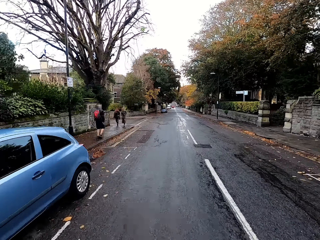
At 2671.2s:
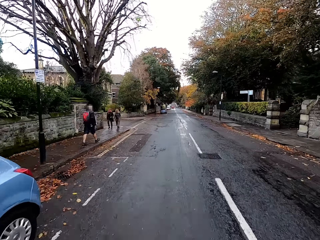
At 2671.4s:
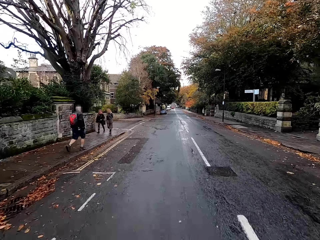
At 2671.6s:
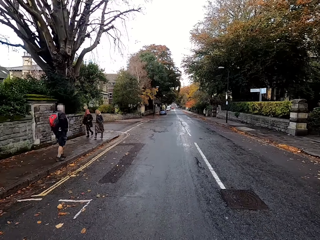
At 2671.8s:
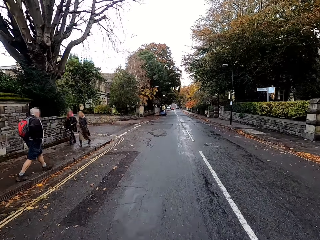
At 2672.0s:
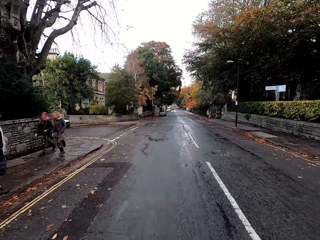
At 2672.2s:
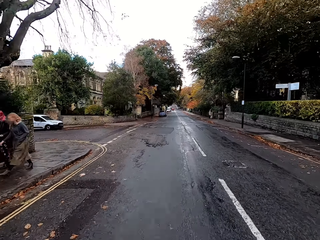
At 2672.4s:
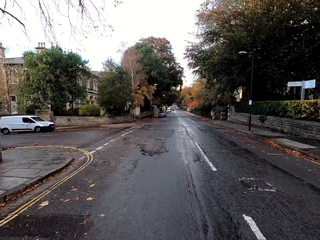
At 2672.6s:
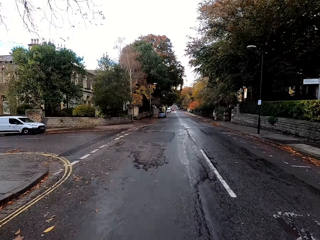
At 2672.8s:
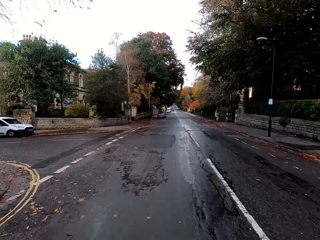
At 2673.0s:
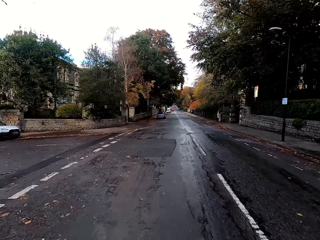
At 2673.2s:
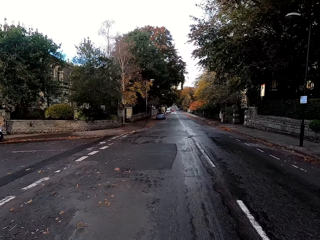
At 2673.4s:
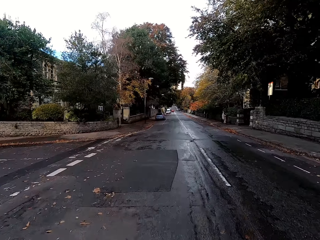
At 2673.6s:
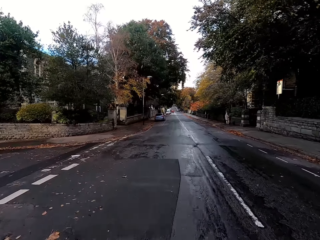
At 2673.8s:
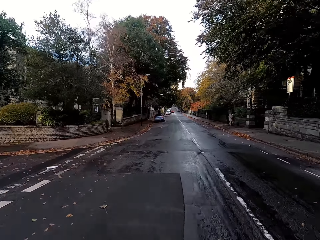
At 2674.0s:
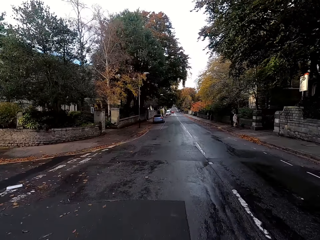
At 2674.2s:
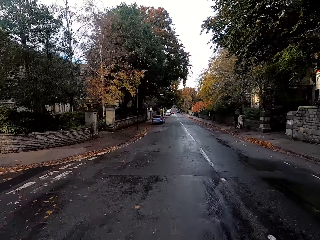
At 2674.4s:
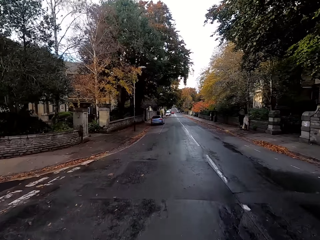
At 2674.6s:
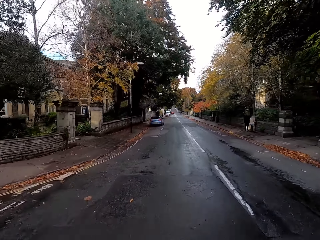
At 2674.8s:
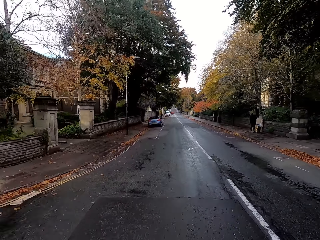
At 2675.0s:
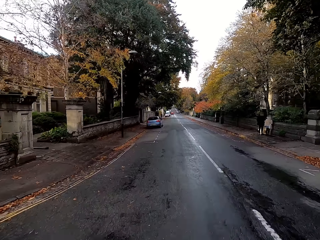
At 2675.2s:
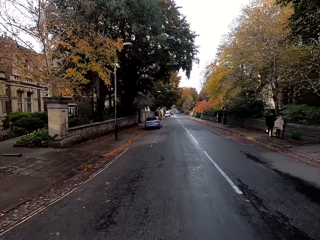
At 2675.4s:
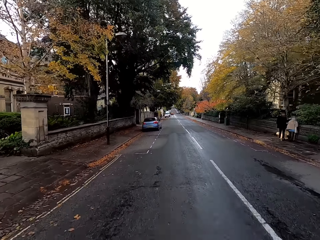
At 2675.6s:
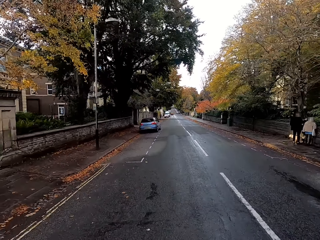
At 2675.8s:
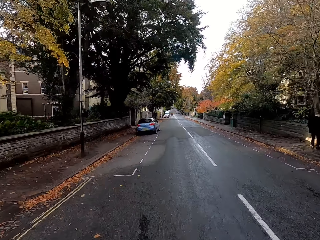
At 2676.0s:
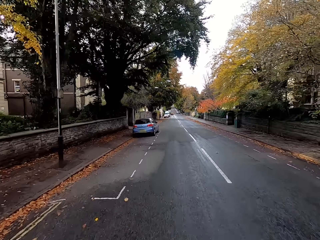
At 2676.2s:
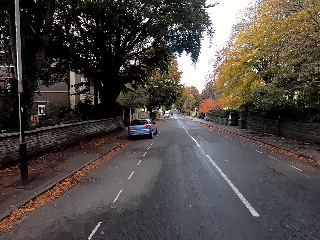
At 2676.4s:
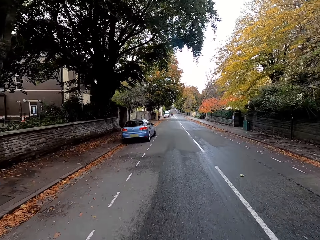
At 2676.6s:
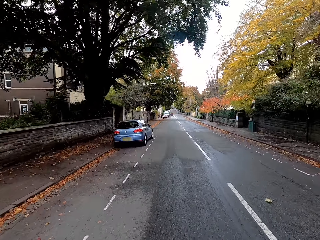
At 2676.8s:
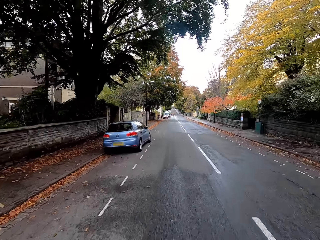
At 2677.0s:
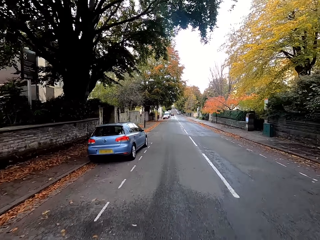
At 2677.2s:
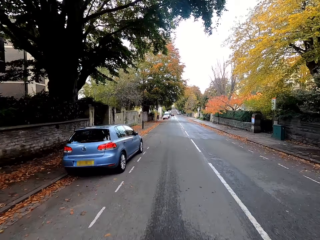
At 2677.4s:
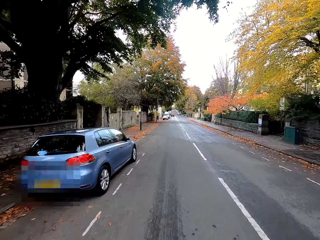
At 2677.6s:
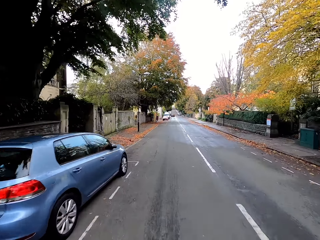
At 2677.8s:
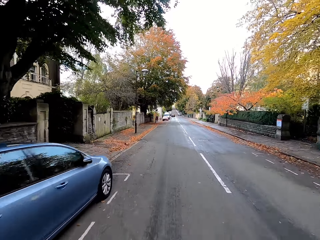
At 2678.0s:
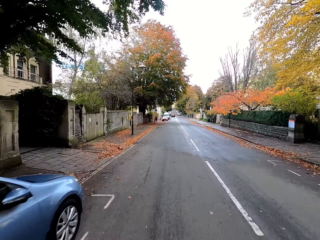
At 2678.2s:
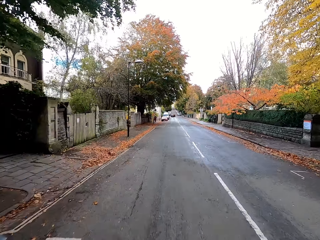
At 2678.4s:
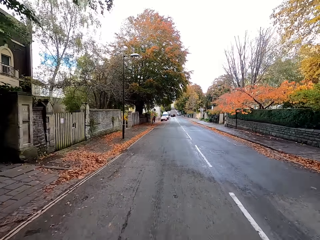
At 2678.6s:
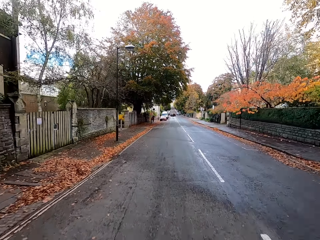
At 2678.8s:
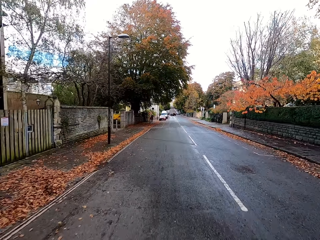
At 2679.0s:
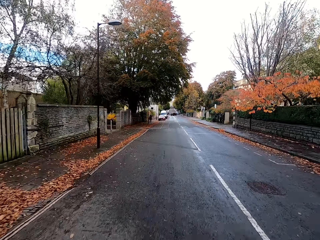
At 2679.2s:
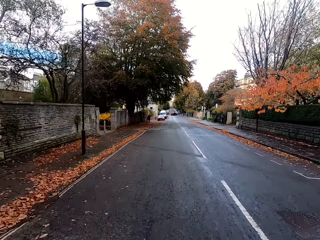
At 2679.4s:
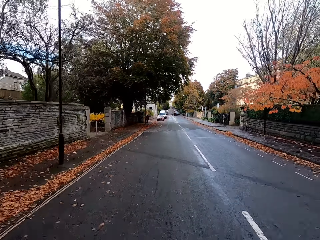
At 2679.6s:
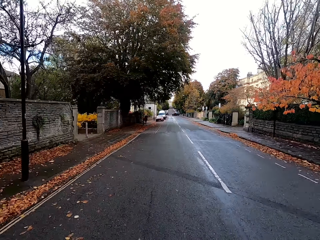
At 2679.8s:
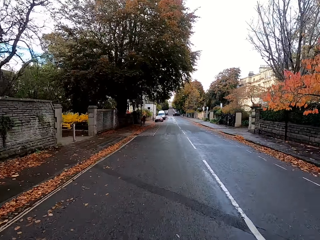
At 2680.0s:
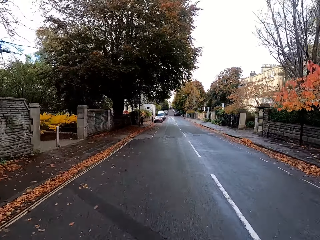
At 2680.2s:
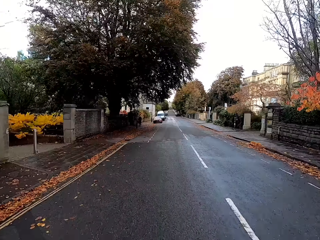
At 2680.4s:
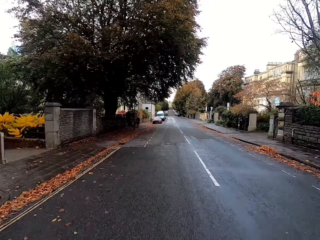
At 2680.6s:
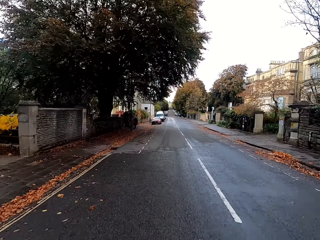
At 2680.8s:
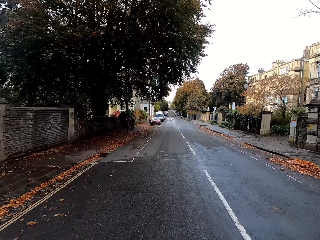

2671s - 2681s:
A woman walks past the camera wearer. Another woman walks past the camera wearer.

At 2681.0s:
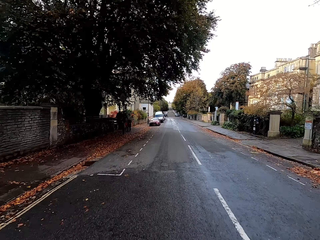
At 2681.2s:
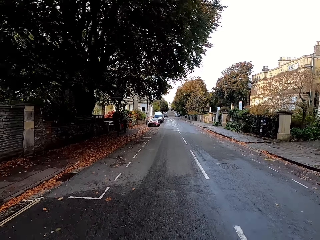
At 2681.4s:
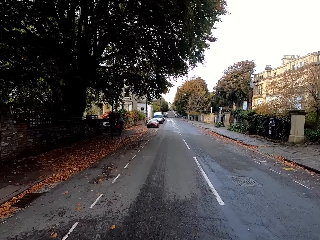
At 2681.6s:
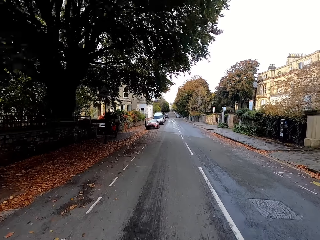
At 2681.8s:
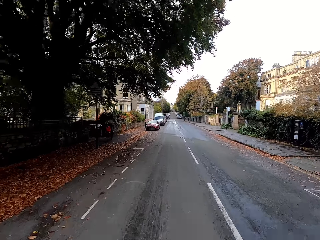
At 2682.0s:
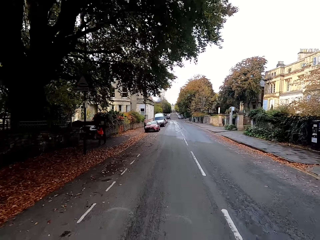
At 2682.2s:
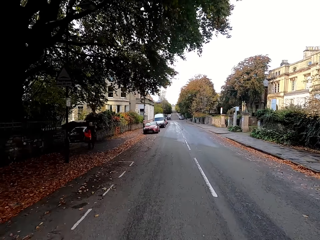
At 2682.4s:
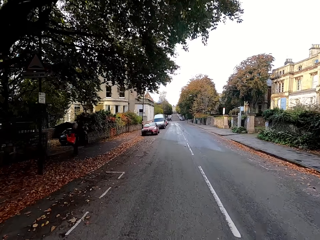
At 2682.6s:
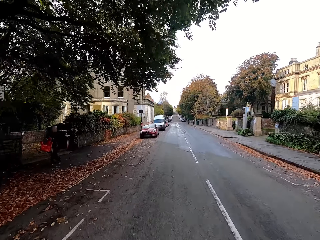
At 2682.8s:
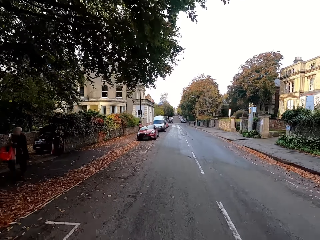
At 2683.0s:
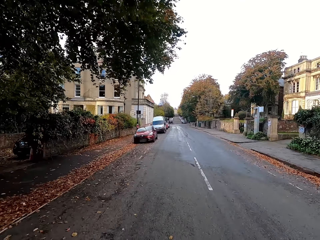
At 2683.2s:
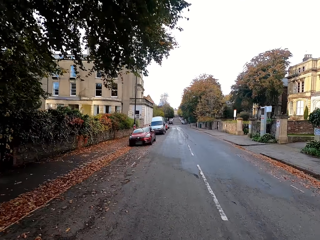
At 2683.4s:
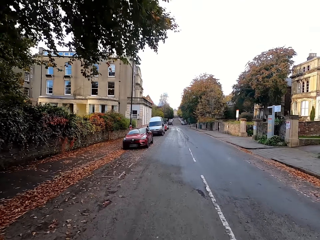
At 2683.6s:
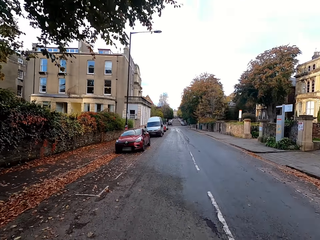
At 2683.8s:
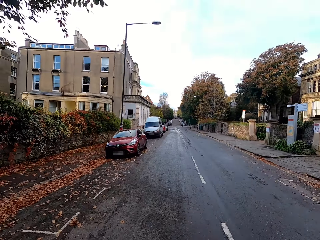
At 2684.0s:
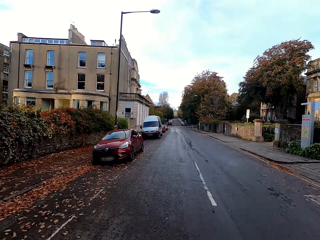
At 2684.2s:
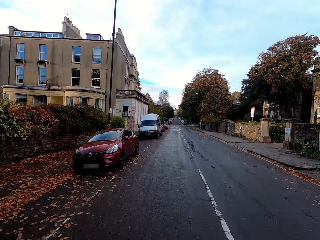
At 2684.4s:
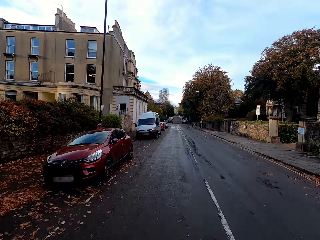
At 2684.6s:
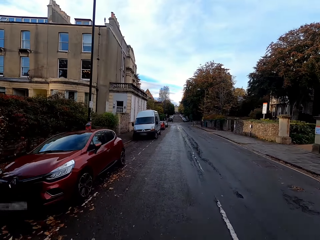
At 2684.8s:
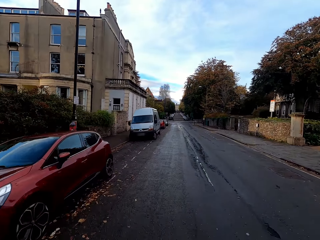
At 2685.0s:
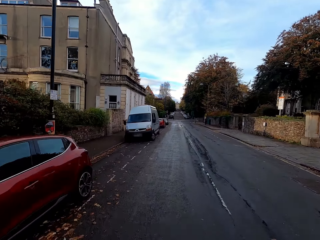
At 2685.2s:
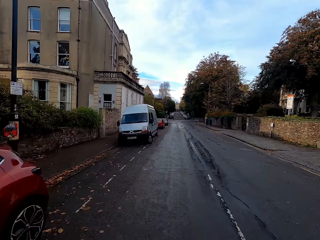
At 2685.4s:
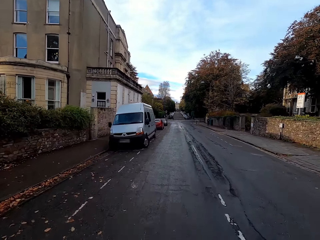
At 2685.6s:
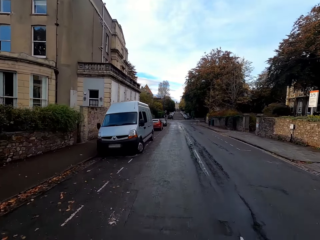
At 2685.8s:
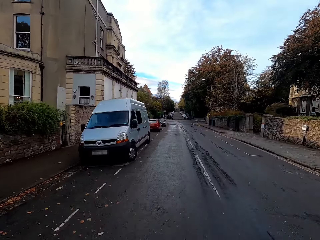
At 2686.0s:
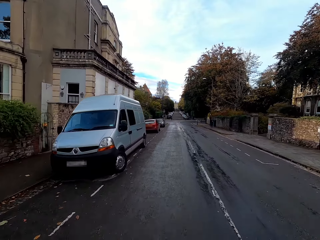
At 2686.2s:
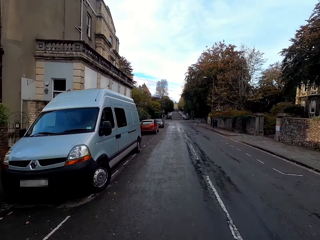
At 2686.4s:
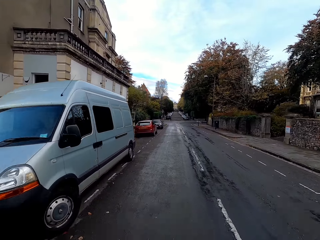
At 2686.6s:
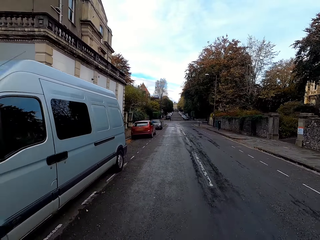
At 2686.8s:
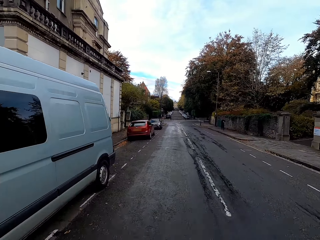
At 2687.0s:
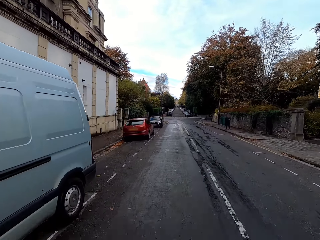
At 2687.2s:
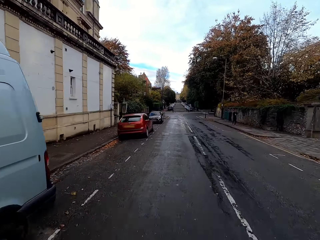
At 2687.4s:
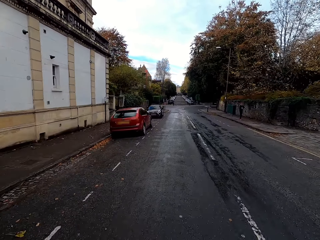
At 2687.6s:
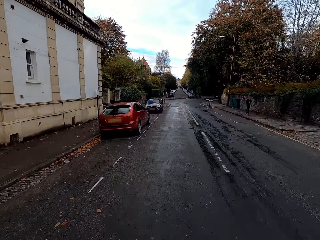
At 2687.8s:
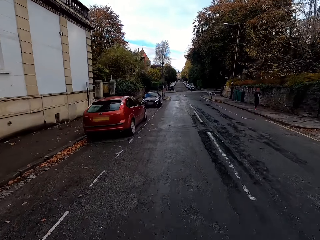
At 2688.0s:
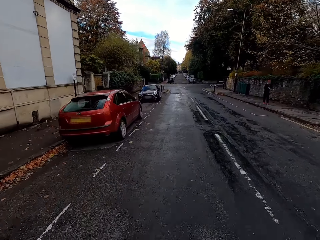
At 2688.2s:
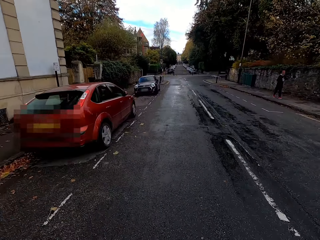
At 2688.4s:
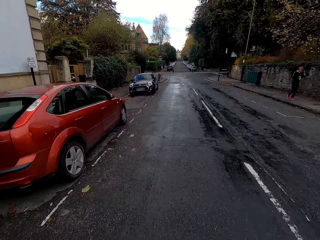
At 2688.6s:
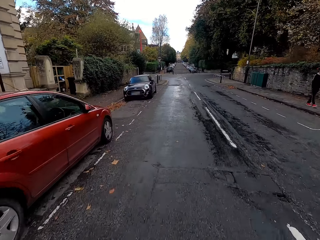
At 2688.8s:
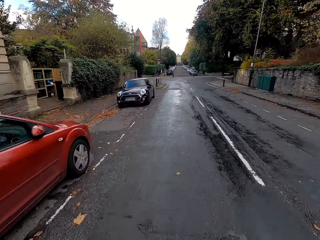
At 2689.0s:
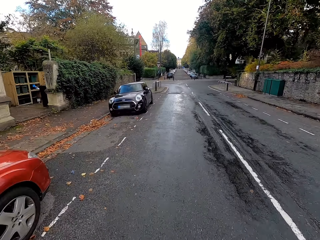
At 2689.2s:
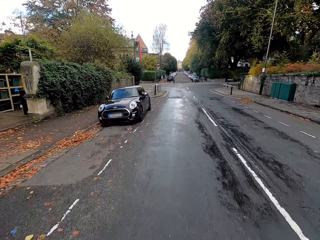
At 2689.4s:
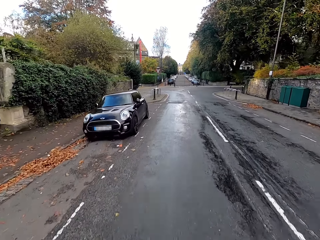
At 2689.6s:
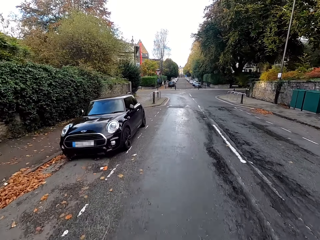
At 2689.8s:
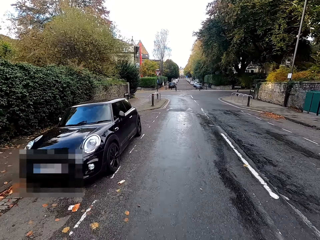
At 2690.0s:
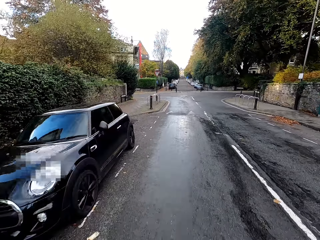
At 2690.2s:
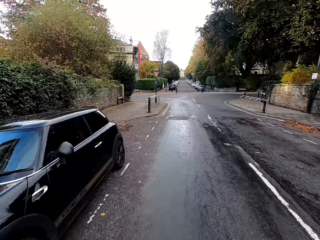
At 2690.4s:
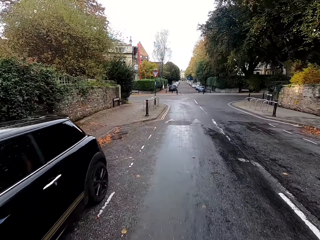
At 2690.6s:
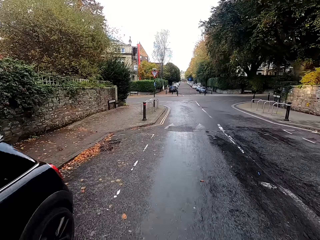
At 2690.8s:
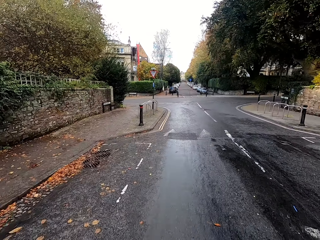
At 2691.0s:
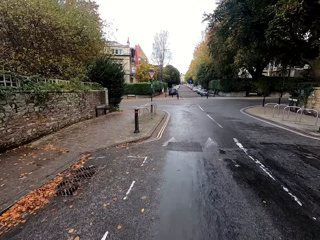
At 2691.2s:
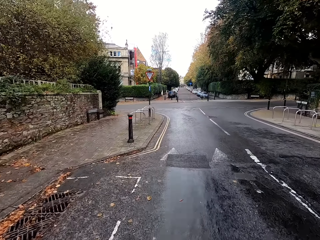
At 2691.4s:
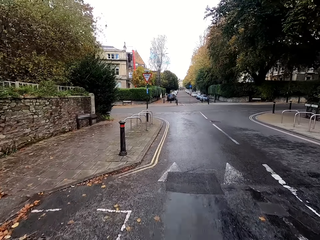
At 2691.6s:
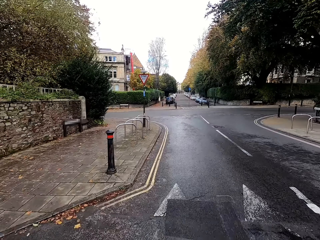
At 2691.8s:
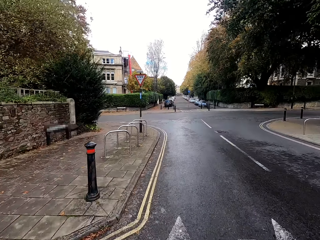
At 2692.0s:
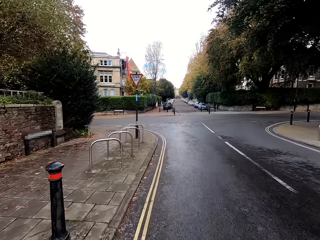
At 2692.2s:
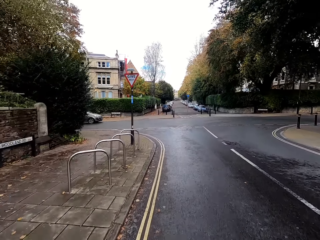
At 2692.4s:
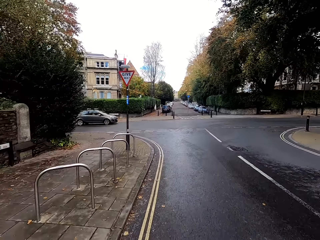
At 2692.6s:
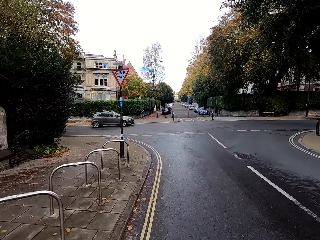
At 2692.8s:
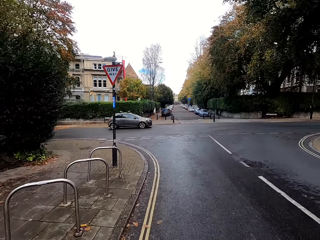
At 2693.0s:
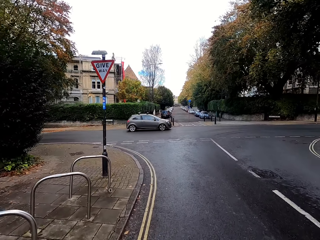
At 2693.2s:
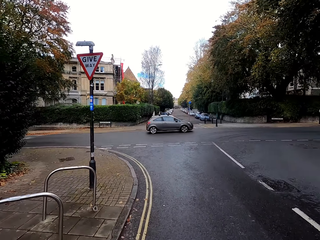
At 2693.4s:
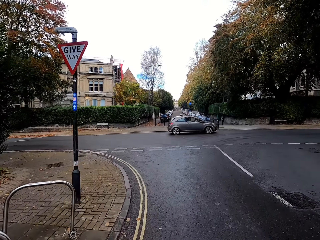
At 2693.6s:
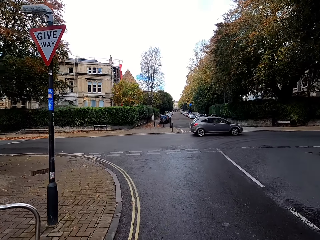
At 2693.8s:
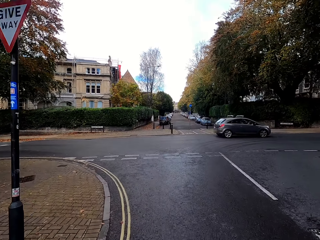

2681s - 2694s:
A woman walks past the camera wearer.
